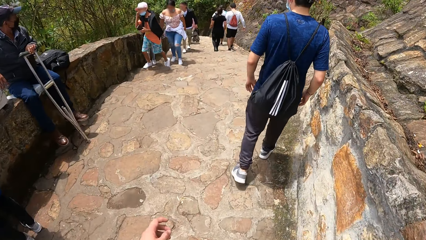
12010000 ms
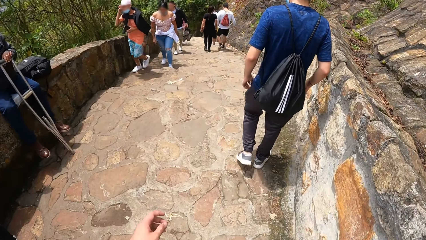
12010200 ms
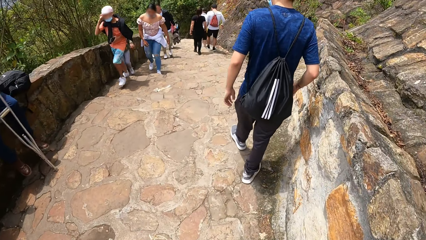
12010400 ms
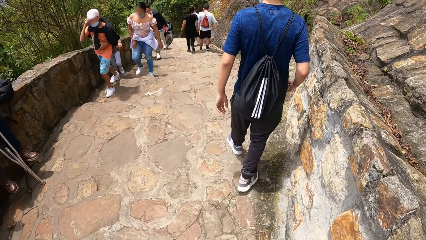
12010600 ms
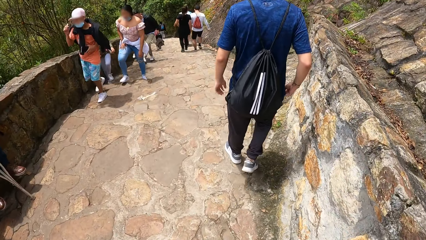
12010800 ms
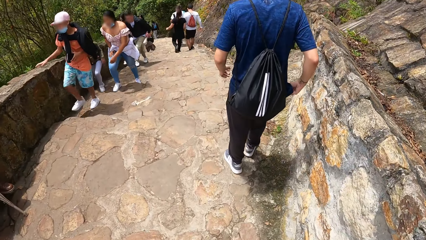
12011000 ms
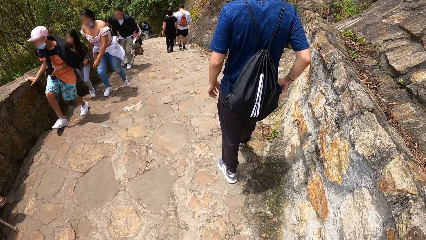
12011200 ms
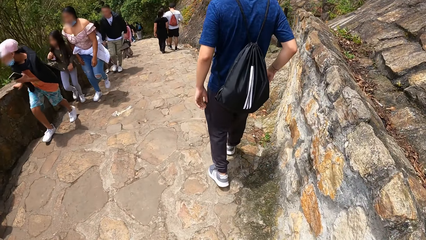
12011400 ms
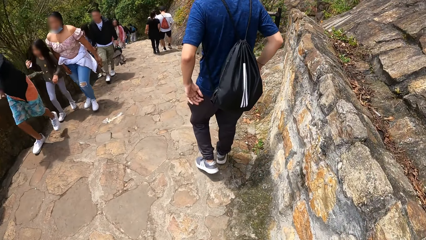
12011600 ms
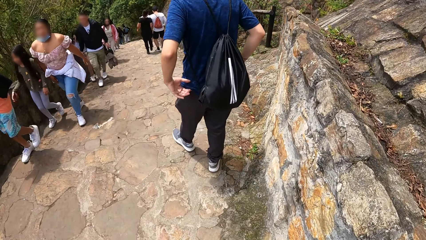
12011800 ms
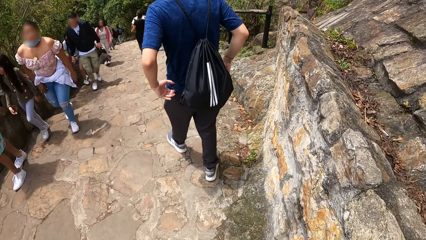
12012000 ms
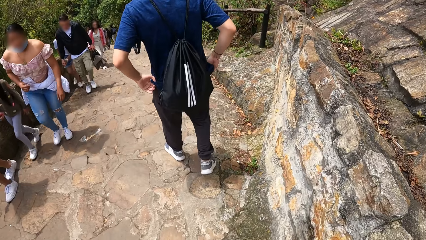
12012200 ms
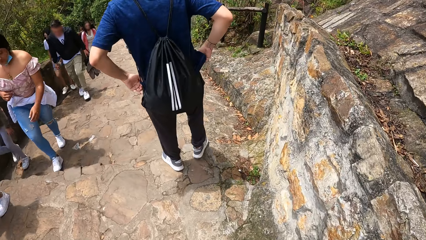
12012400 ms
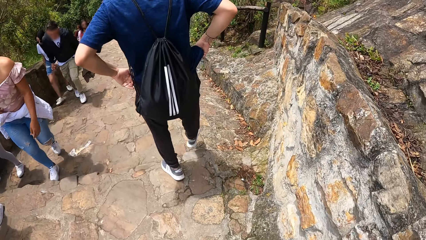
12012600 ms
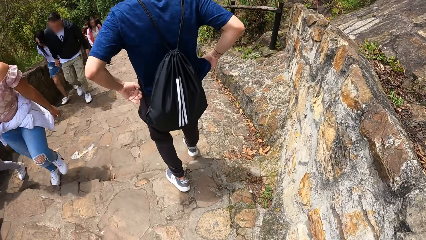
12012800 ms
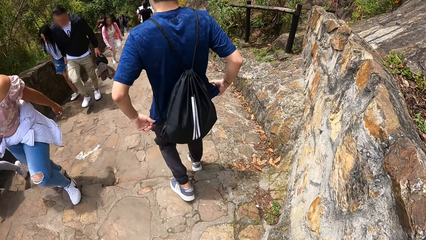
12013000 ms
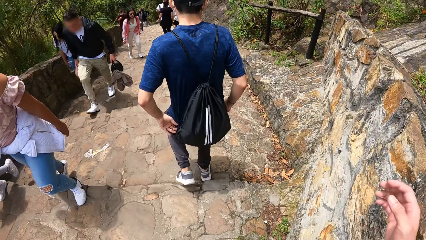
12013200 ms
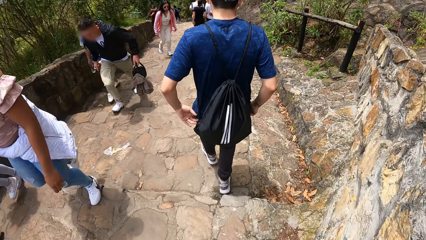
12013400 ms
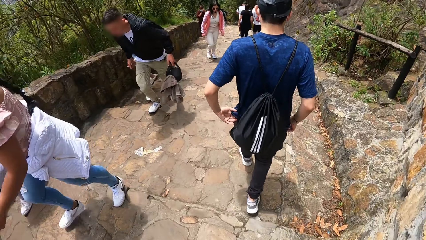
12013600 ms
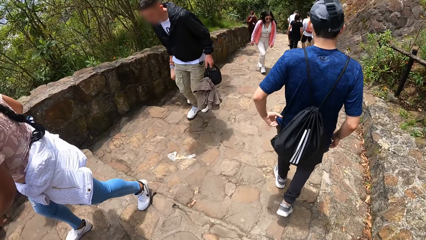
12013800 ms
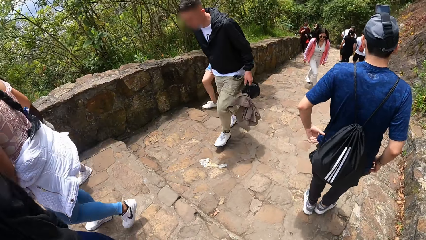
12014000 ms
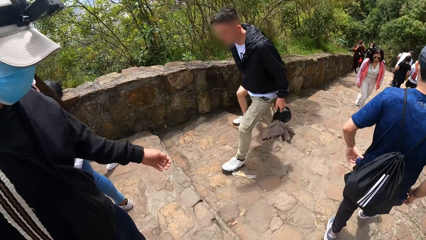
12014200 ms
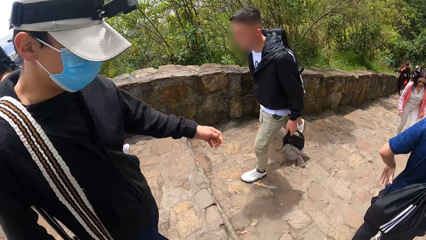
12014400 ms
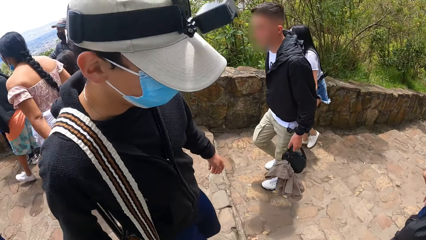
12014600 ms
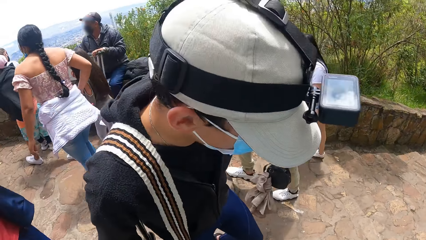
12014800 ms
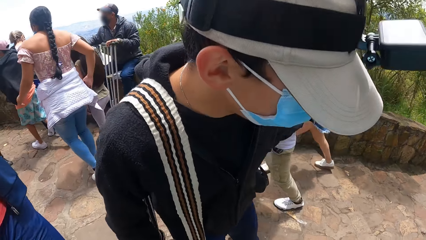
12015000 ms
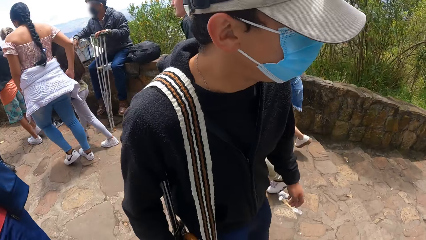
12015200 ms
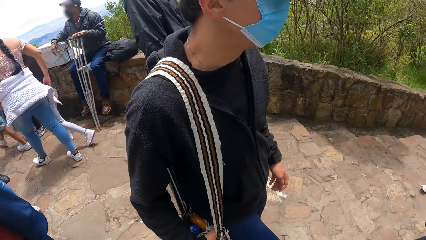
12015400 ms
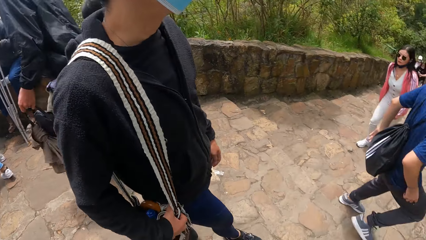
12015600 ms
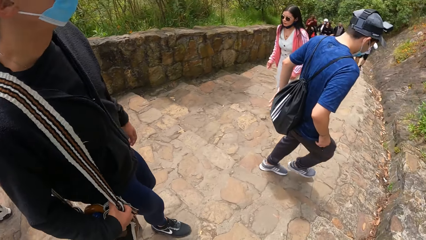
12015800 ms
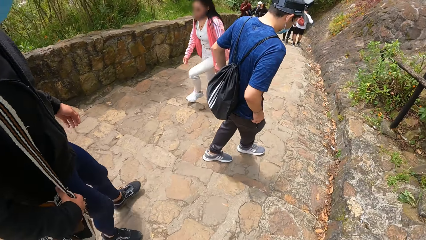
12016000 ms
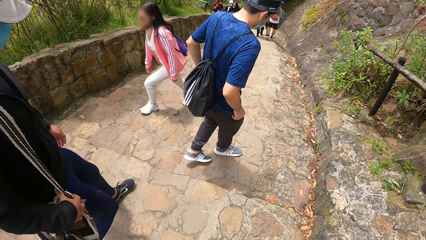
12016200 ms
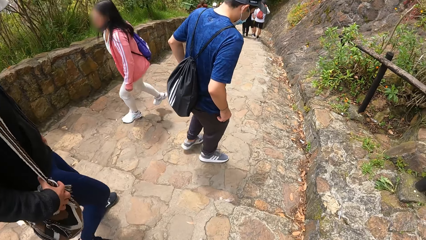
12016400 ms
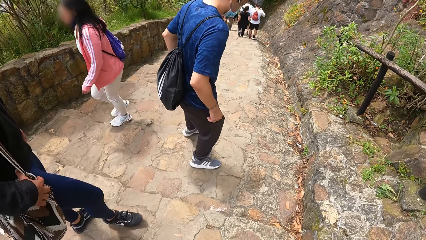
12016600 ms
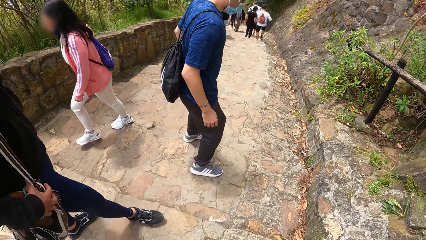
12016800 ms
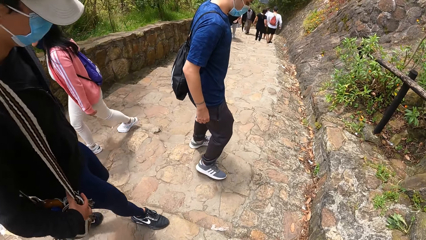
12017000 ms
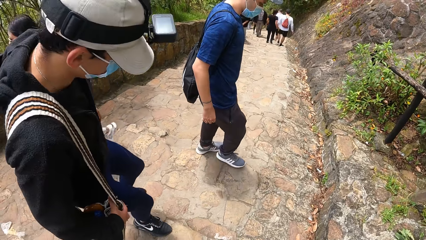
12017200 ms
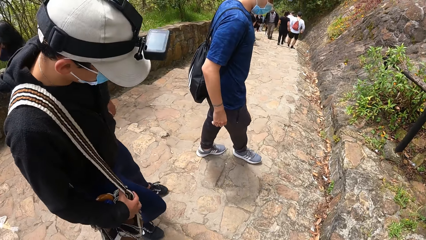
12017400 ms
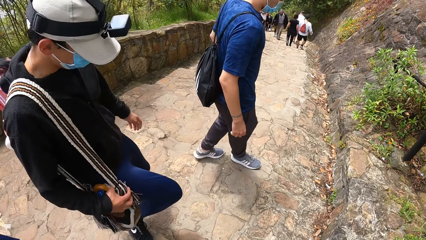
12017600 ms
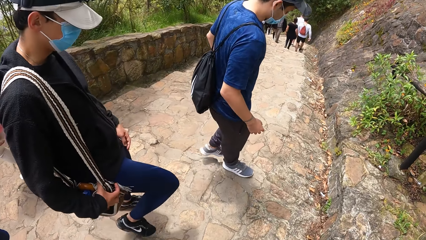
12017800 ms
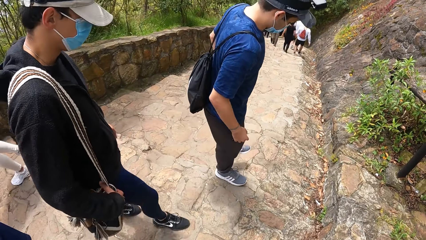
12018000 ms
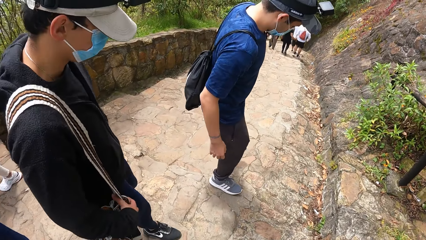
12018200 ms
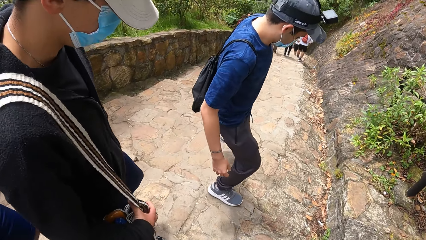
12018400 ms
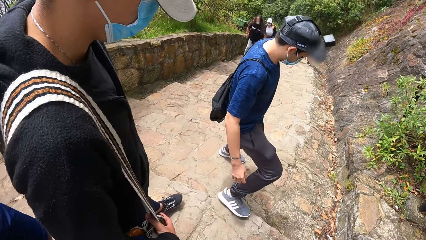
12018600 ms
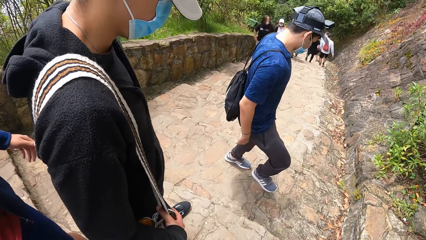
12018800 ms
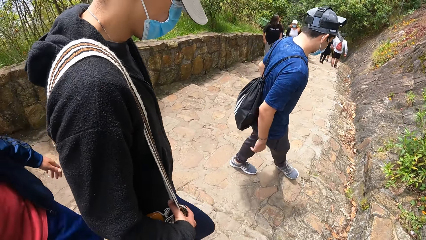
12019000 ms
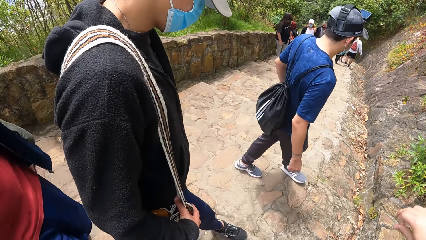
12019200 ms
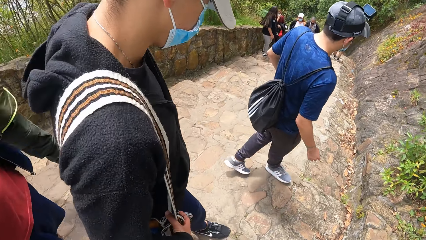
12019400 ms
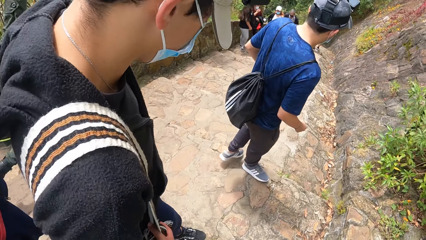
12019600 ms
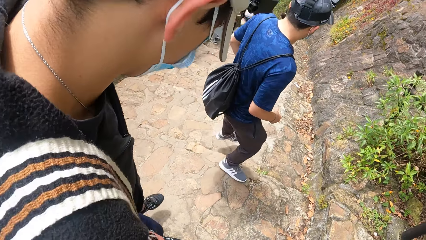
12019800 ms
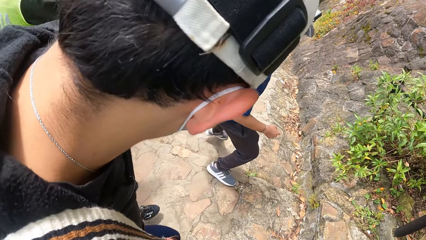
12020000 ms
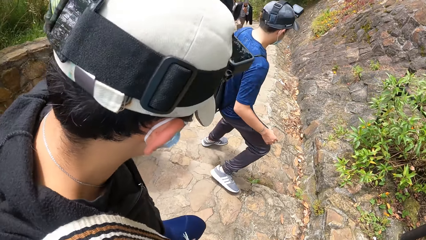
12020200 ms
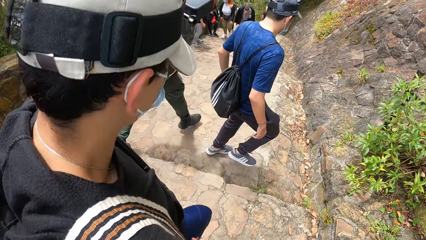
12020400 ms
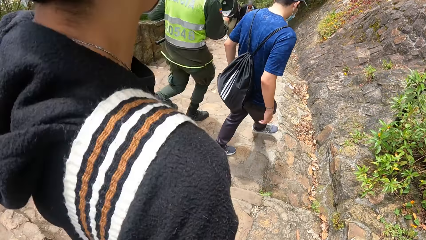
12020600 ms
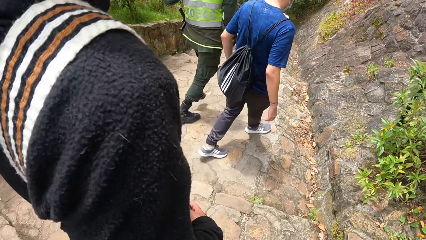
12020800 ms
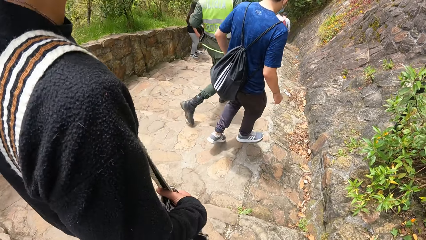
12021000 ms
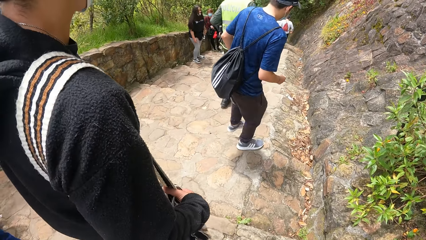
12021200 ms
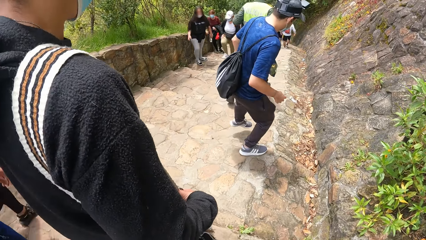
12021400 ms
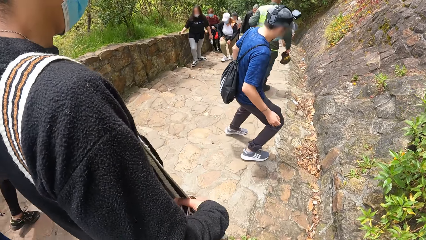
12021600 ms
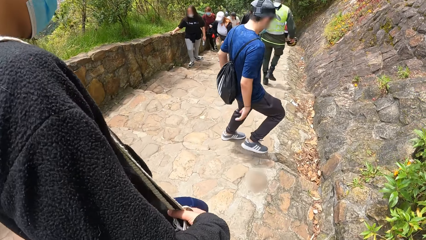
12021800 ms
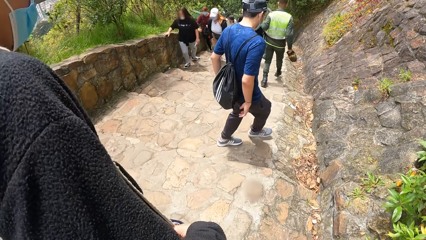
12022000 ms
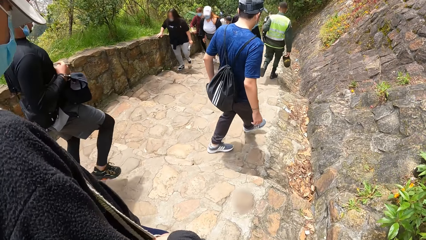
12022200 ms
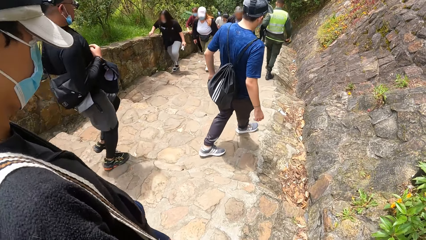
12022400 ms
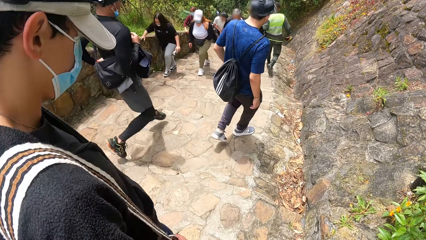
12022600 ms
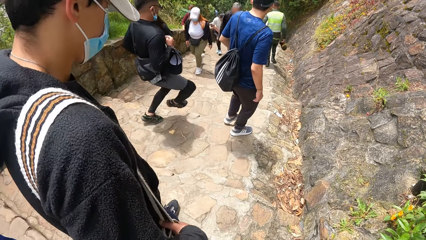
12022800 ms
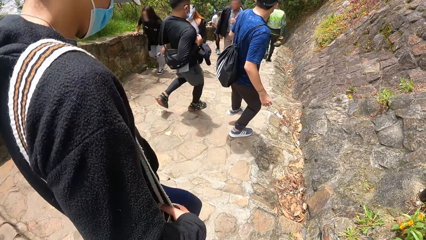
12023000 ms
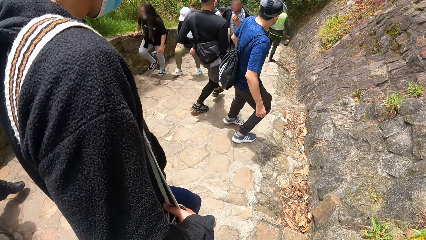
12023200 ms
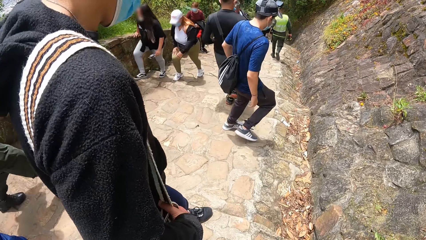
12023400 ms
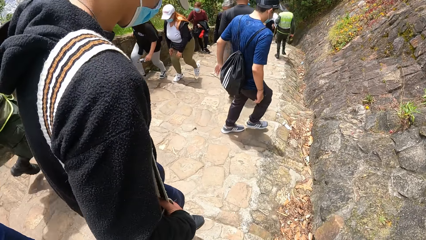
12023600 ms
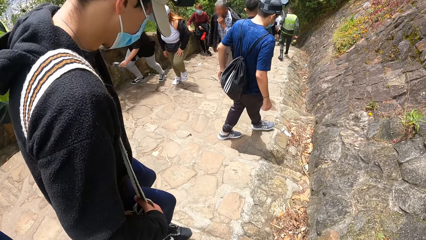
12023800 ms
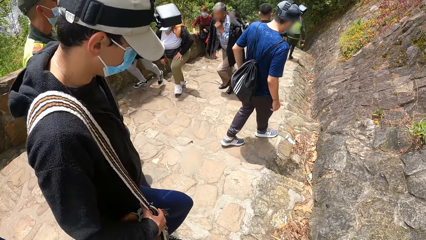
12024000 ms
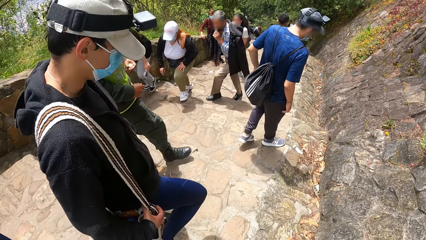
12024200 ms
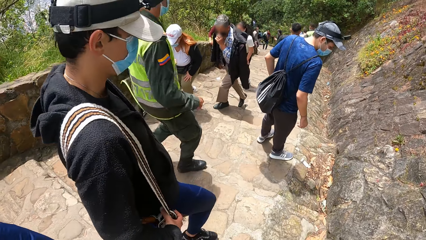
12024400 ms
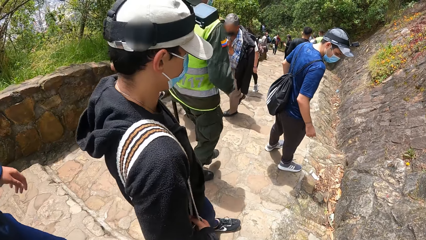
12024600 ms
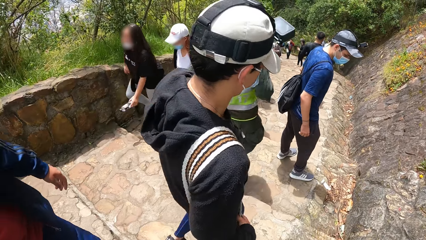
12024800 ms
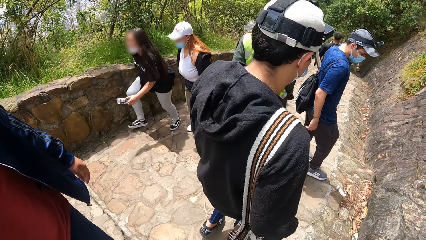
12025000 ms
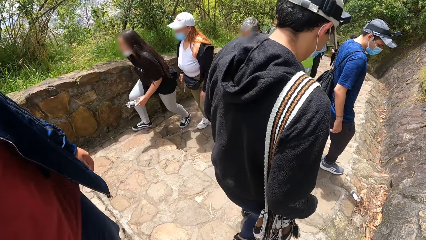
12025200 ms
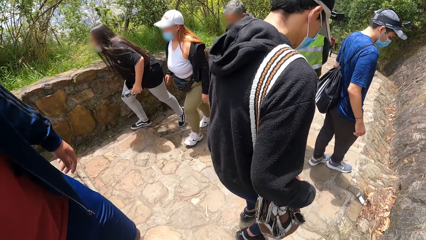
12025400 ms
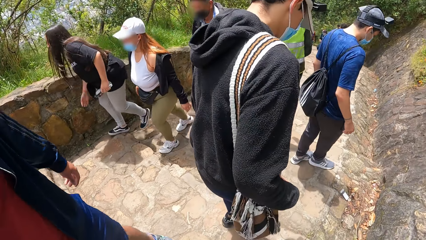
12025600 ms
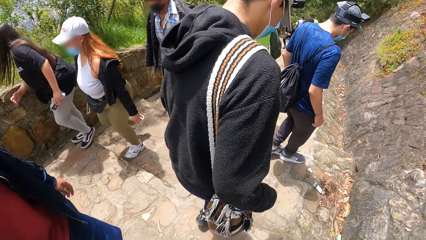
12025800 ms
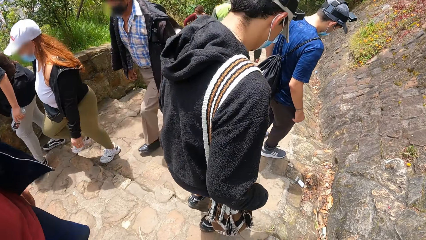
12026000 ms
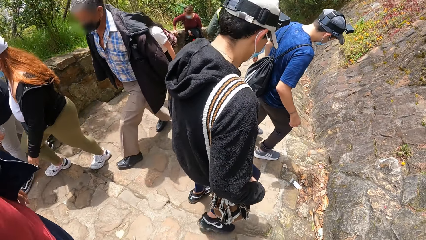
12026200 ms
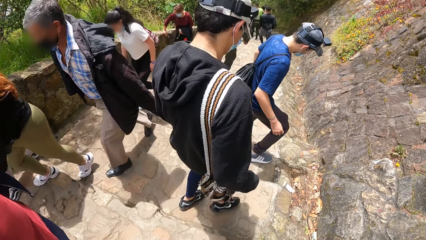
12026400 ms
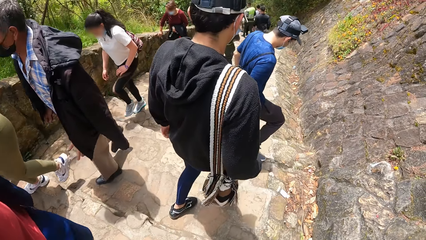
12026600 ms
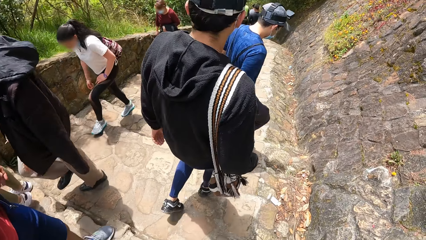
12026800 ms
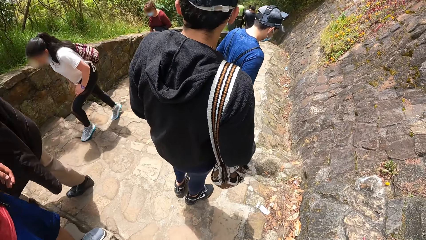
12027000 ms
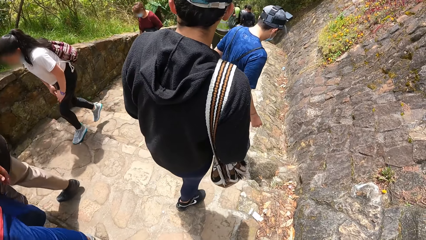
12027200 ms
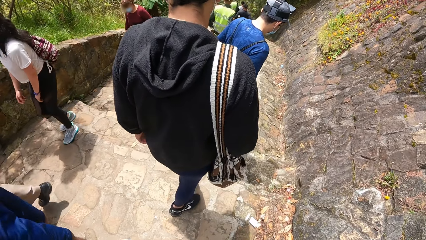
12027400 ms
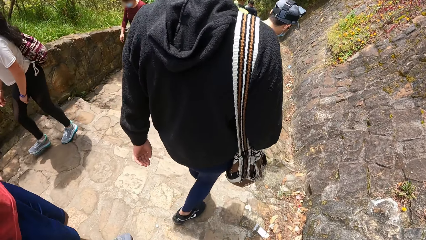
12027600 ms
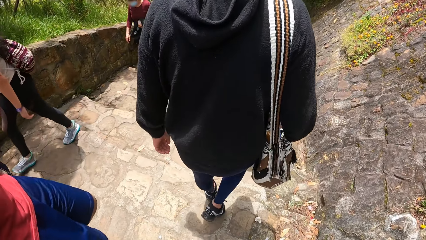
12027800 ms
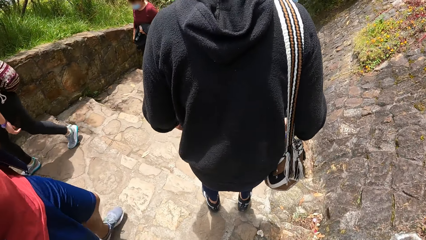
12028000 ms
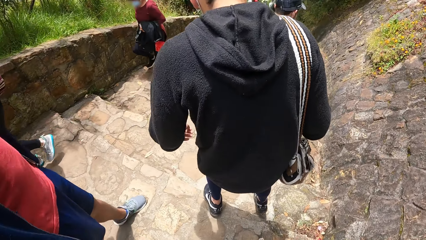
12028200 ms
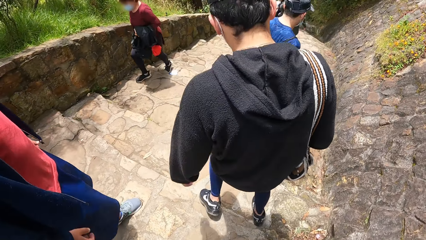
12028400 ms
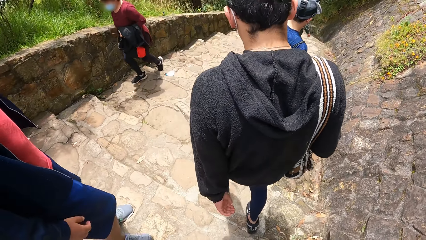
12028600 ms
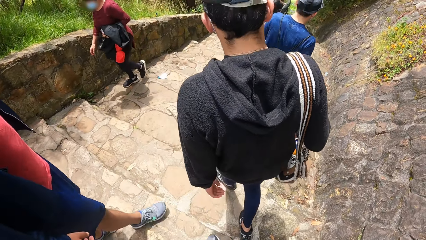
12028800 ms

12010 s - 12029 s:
The camera wearer raises the left hand. A man adjusts his pants with his hands. The man pulls his shirt with both hands. Another man raises his right hand. The camera wearer looks around. A third man descends the stairs. The second man sways his right hand.
